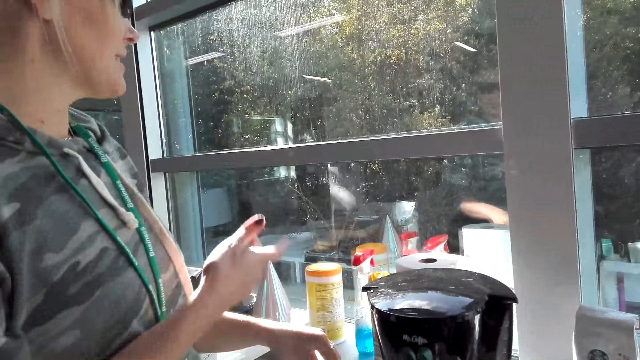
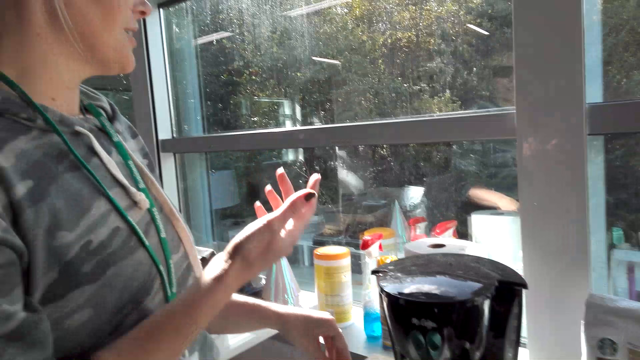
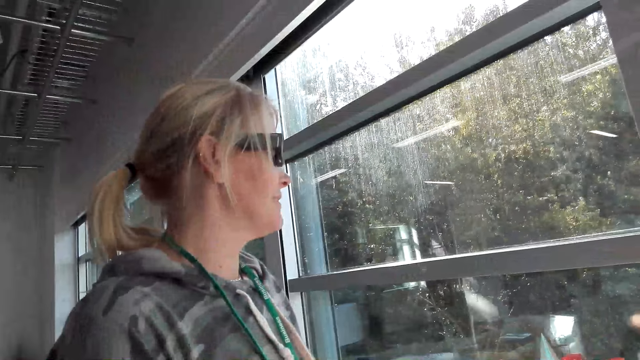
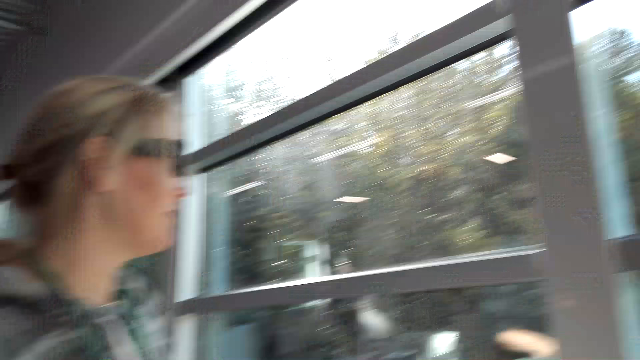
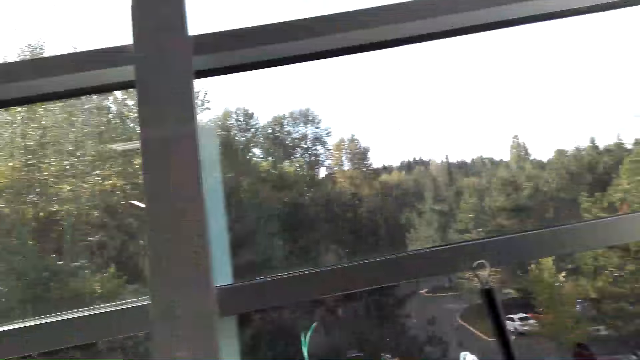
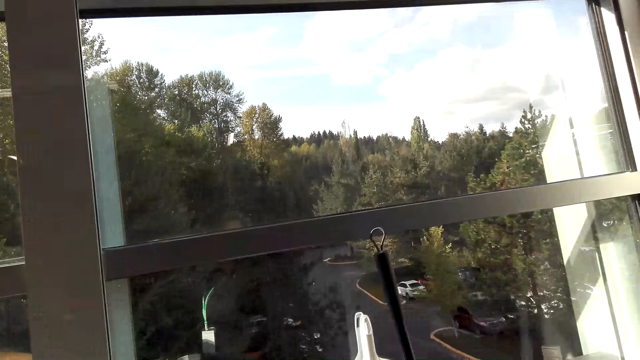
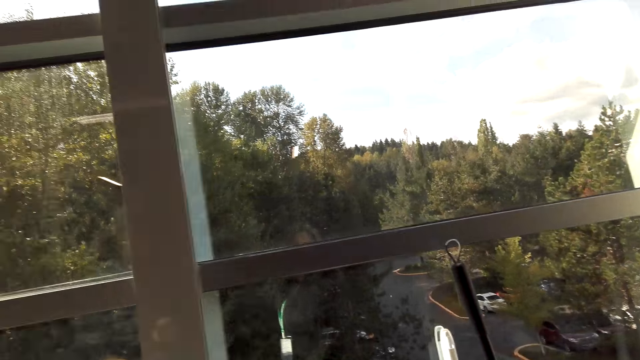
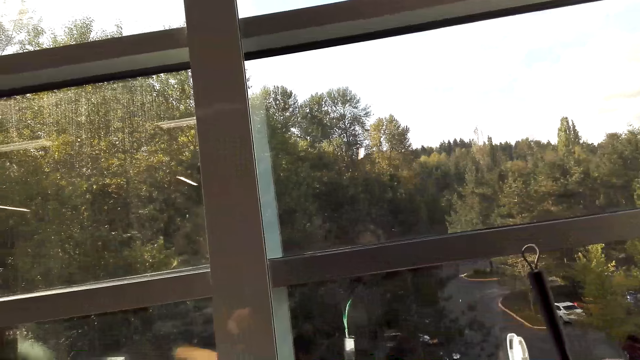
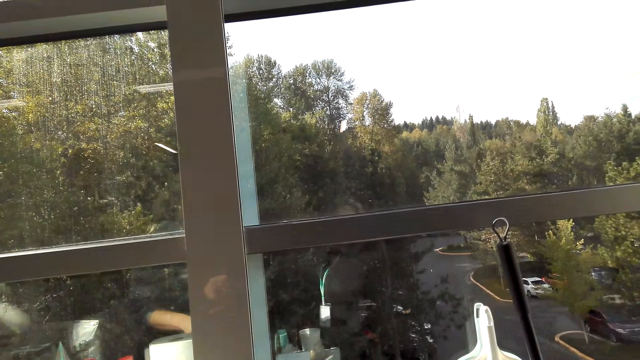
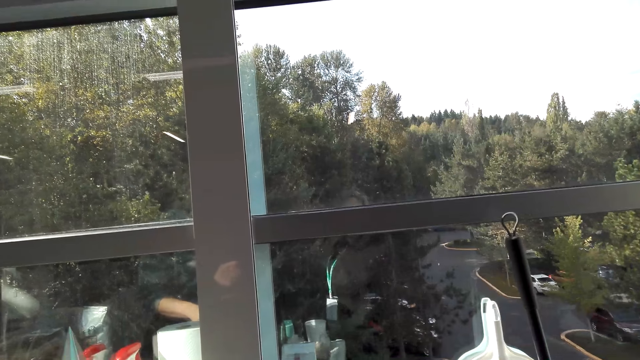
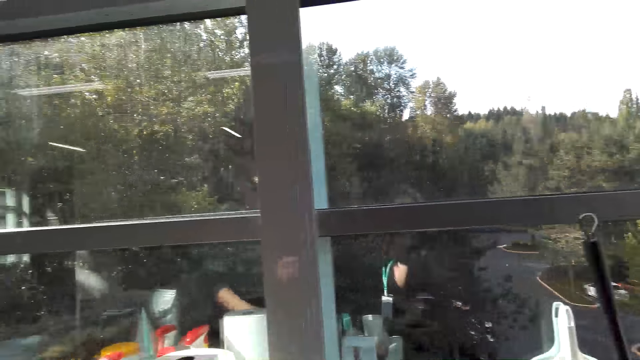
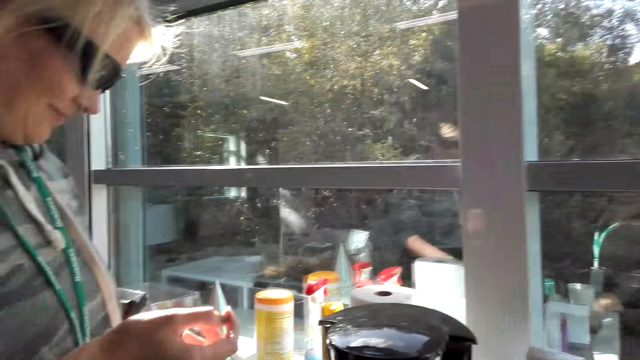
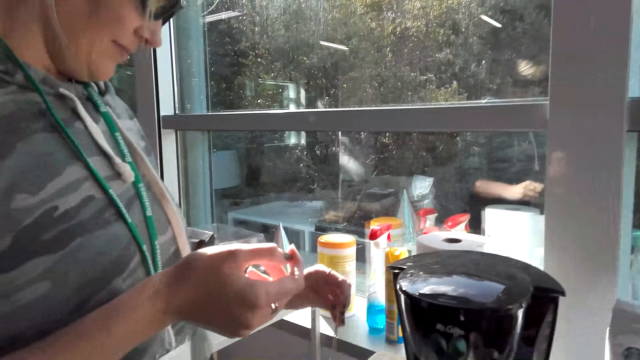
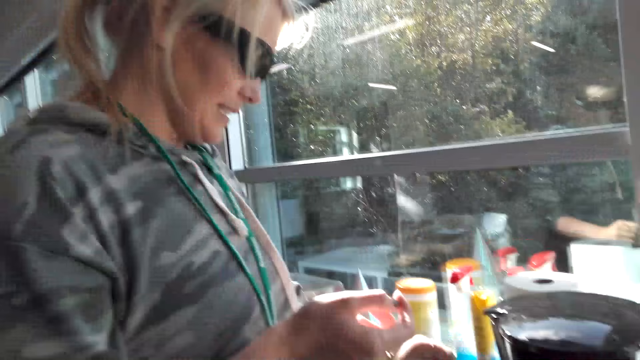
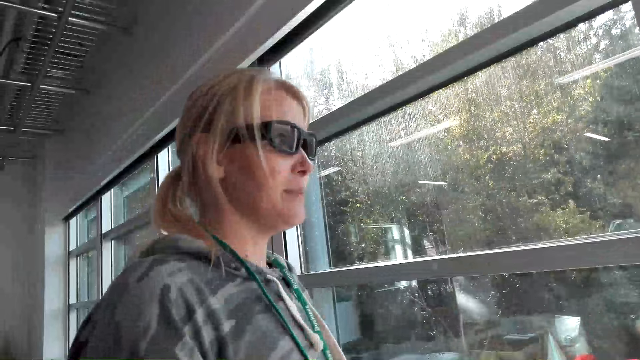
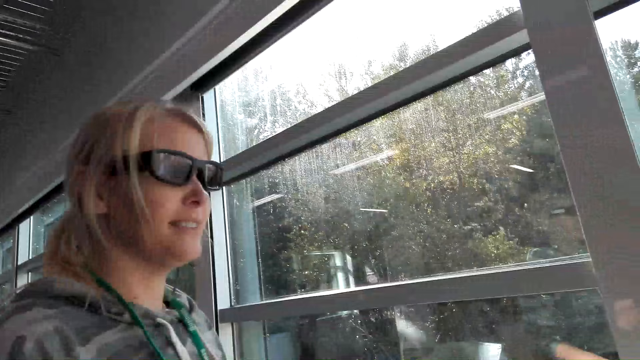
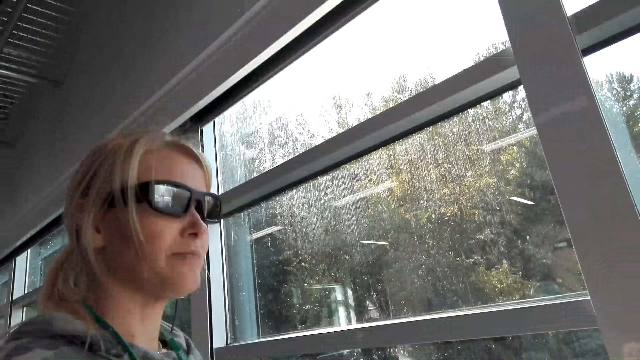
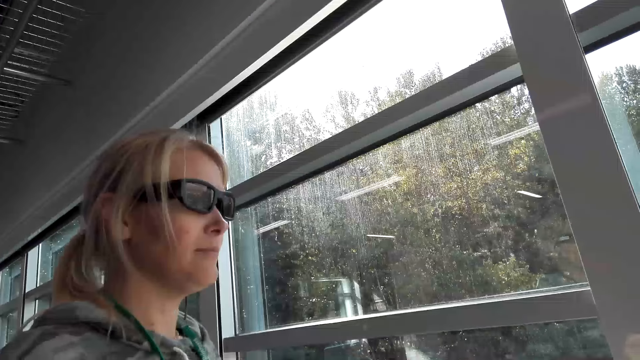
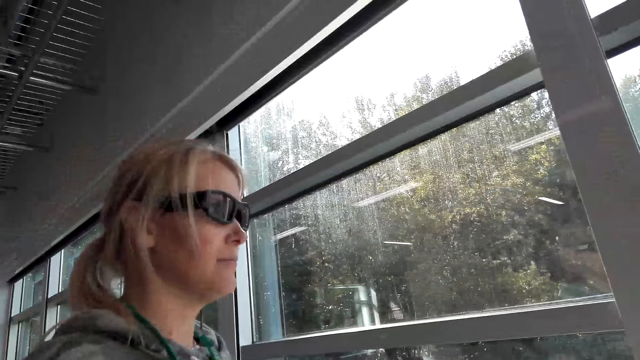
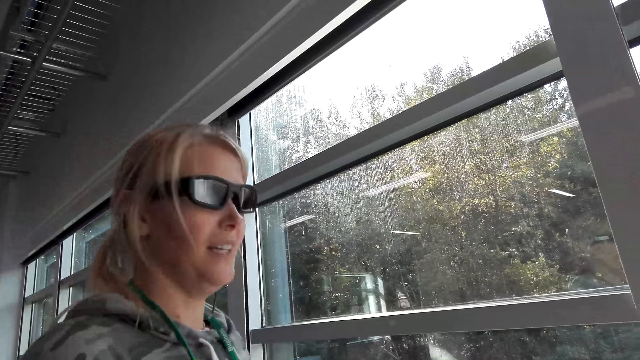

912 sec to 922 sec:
The camera wearer talks. A person talks.

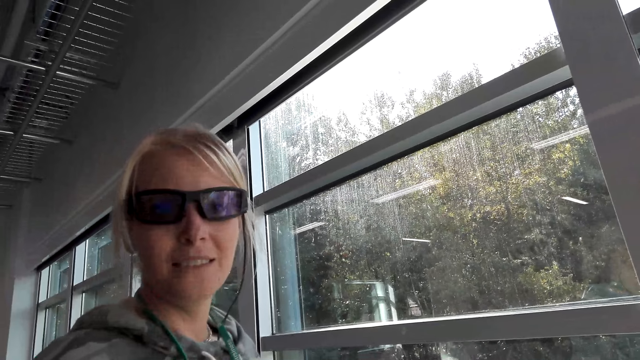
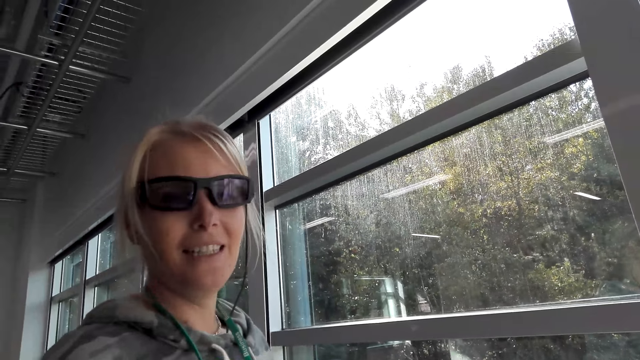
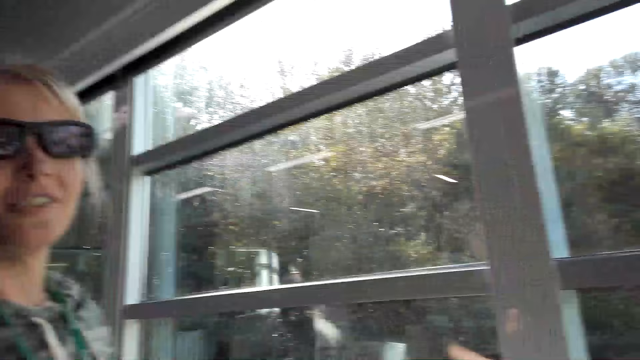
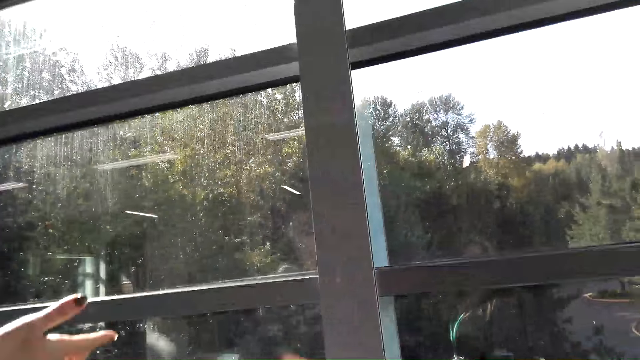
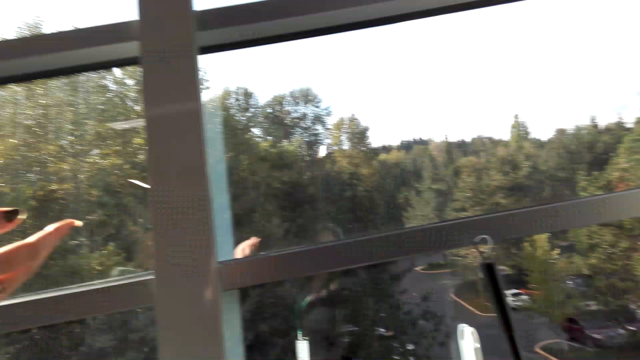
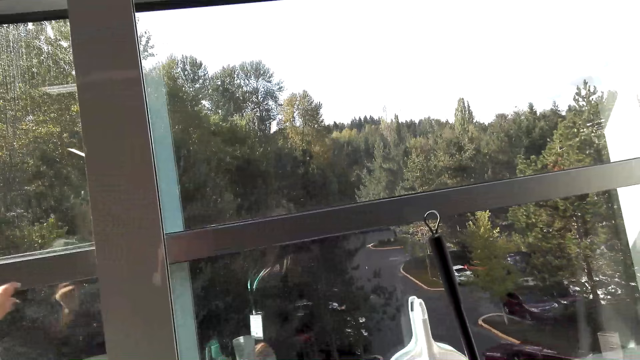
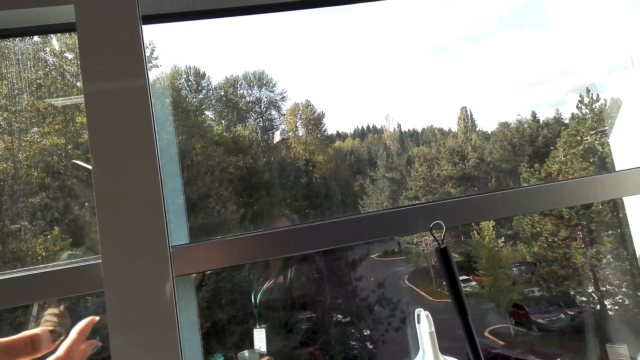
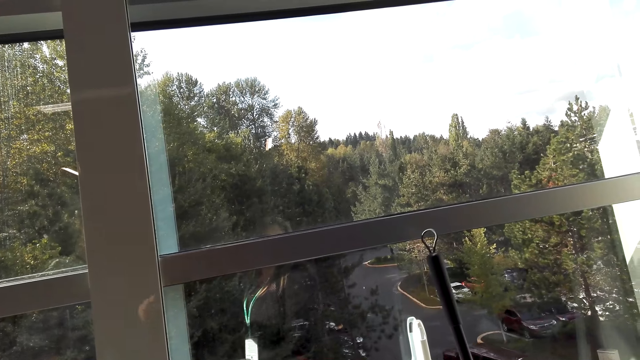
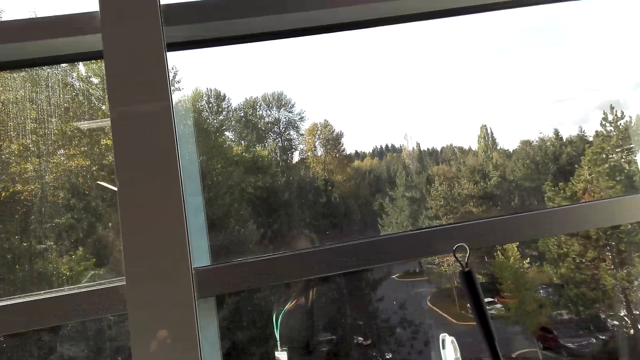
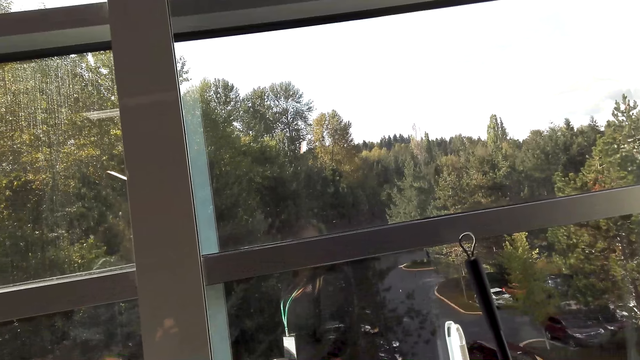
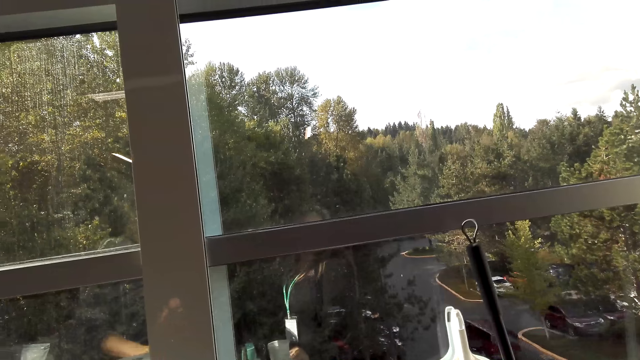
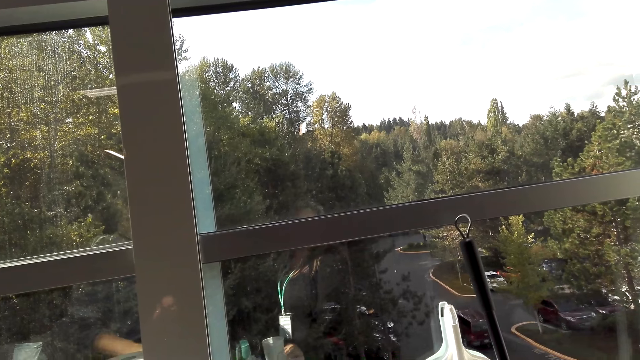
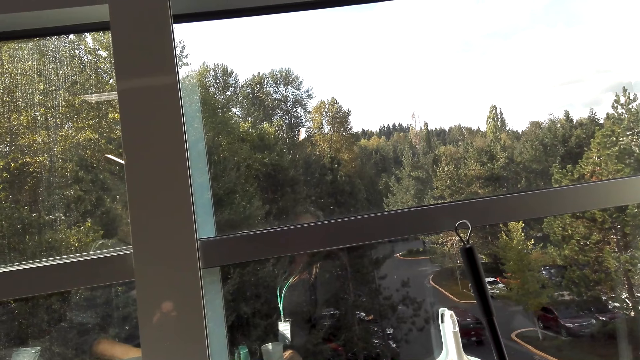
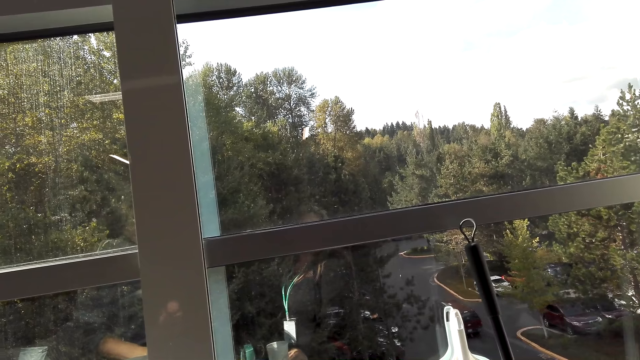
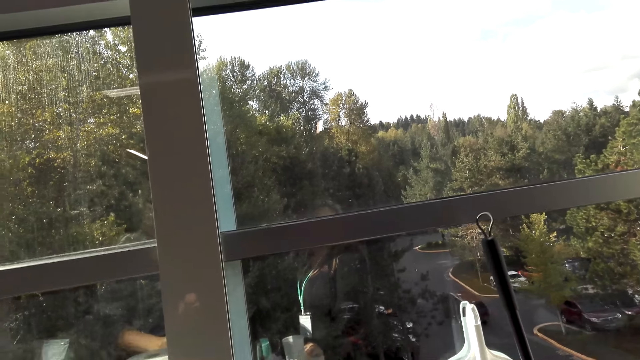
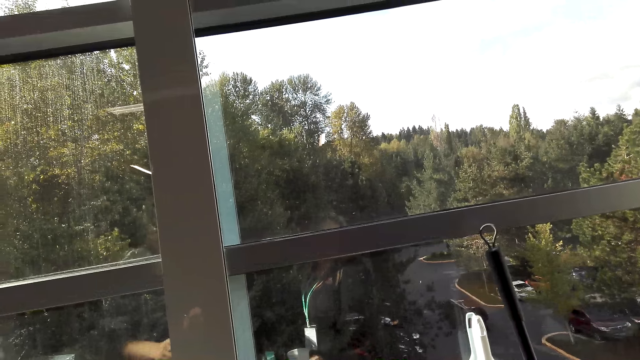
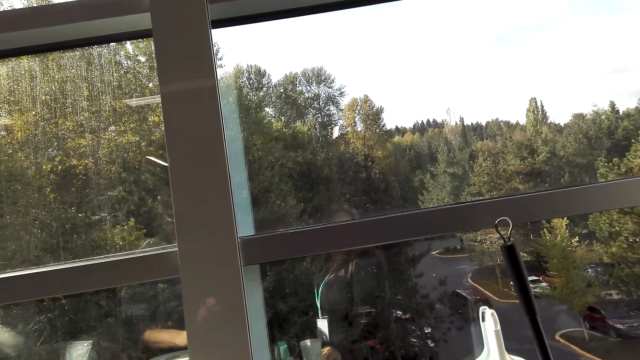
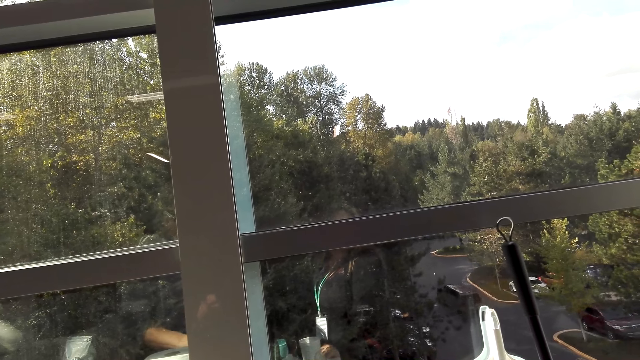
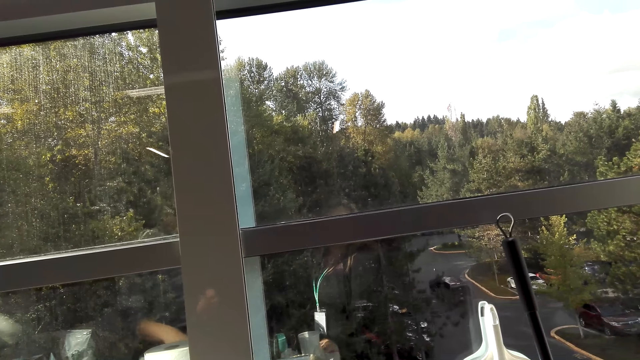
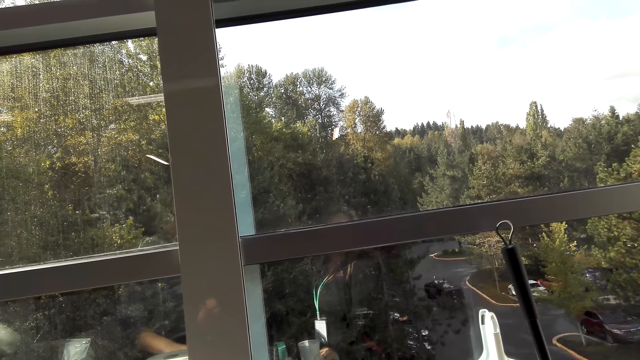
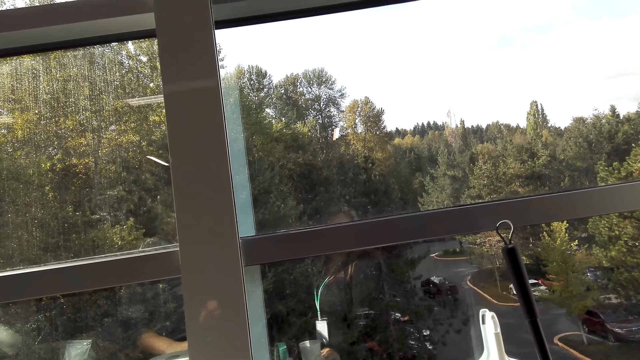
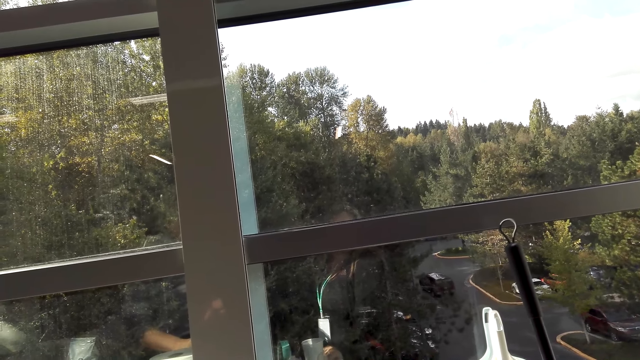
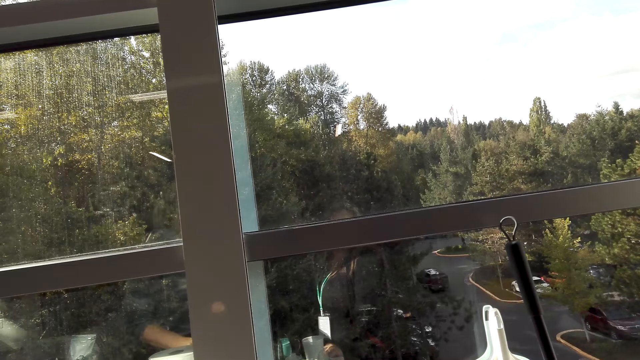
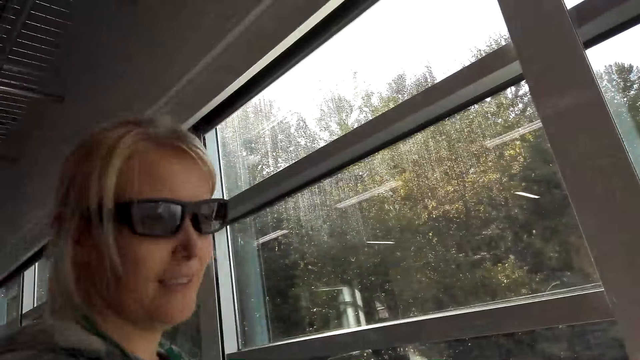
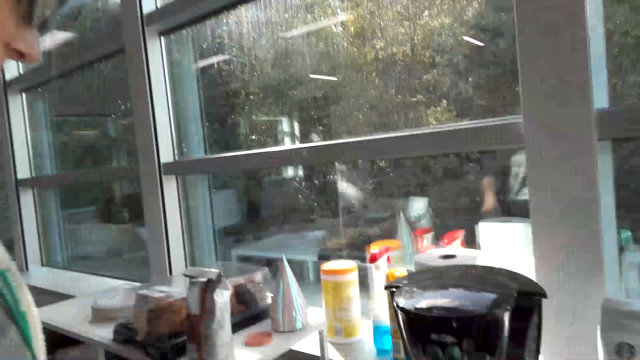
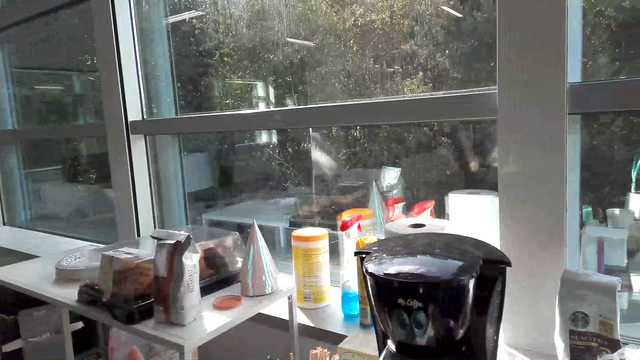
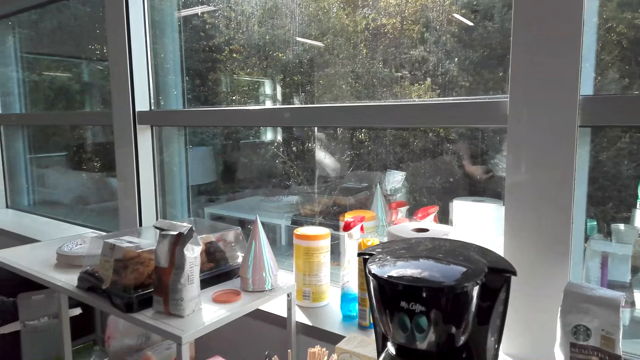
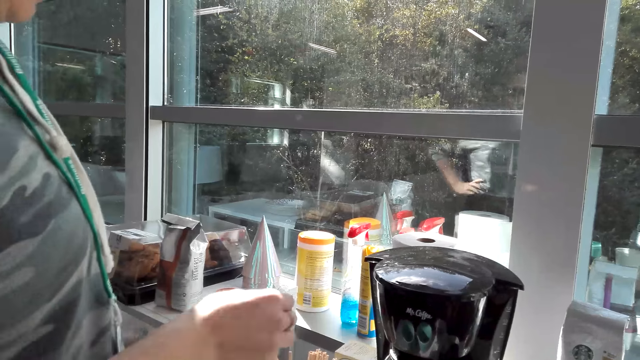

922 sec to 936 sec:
The camera wearer talks. A person talks. The camera wearer talks.
